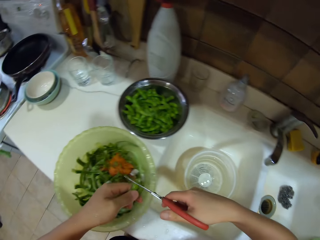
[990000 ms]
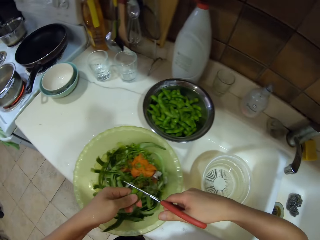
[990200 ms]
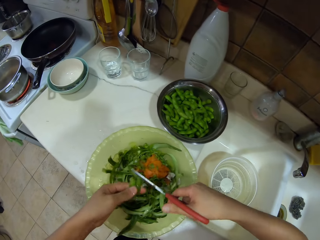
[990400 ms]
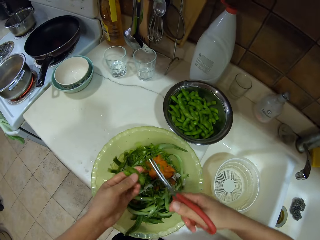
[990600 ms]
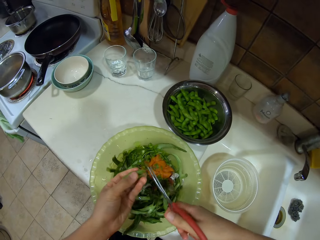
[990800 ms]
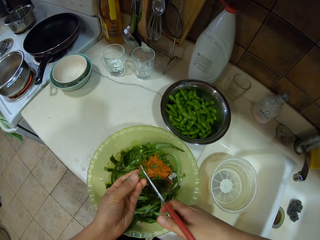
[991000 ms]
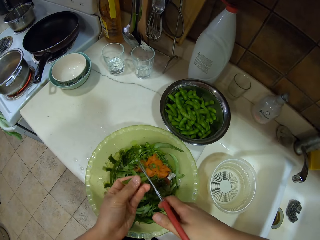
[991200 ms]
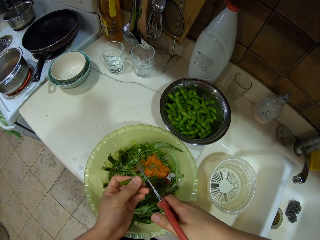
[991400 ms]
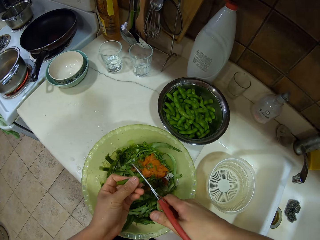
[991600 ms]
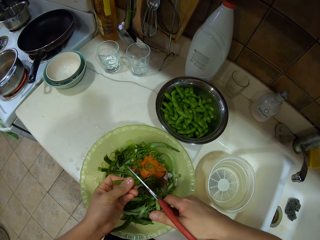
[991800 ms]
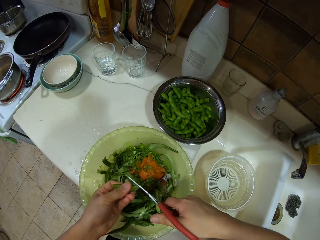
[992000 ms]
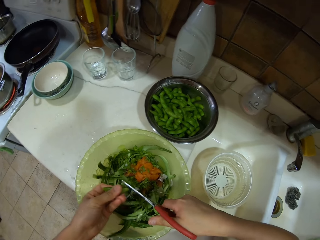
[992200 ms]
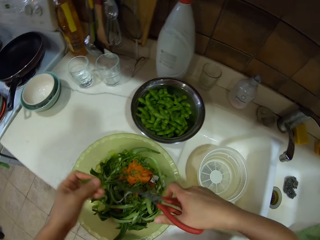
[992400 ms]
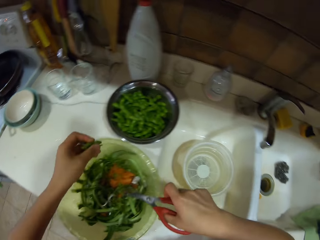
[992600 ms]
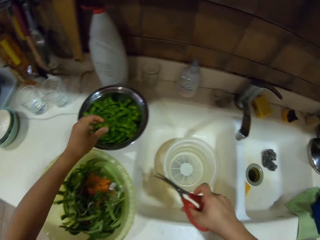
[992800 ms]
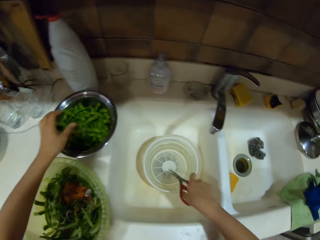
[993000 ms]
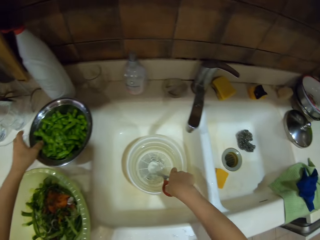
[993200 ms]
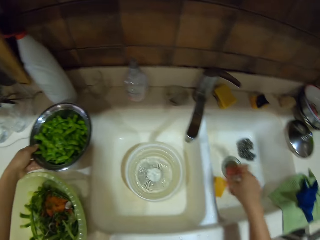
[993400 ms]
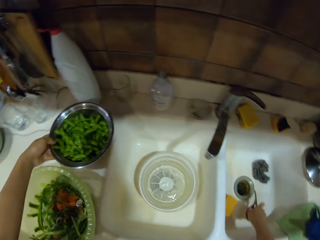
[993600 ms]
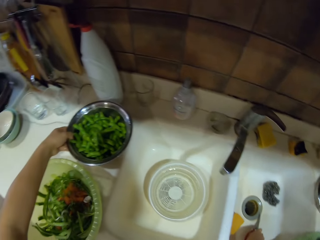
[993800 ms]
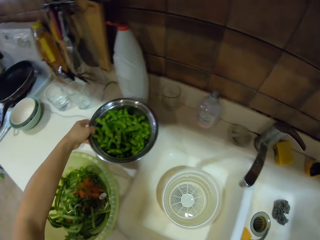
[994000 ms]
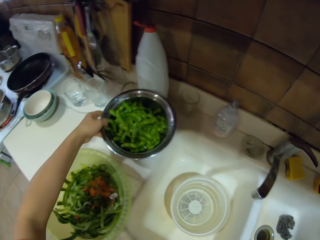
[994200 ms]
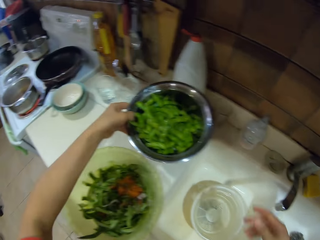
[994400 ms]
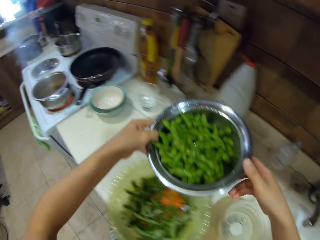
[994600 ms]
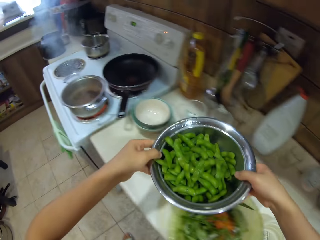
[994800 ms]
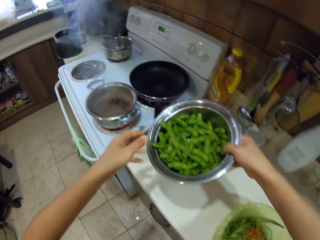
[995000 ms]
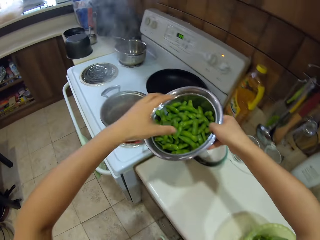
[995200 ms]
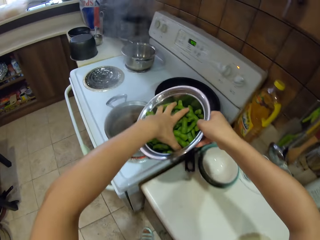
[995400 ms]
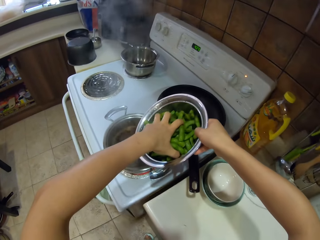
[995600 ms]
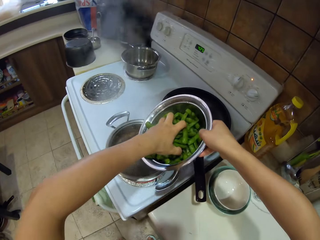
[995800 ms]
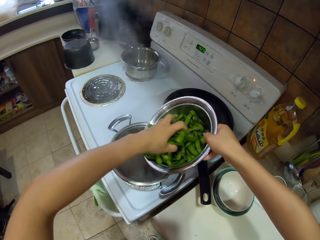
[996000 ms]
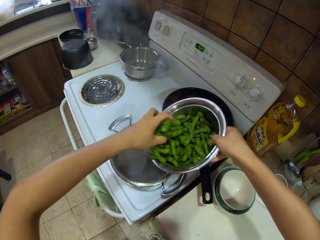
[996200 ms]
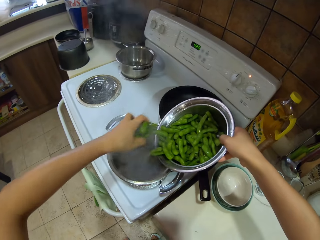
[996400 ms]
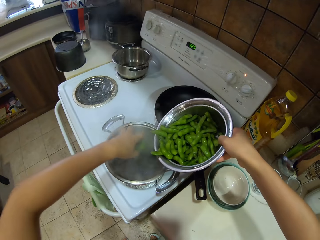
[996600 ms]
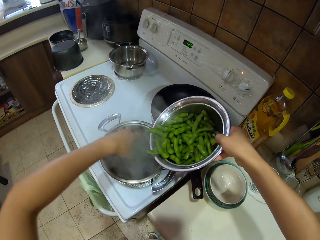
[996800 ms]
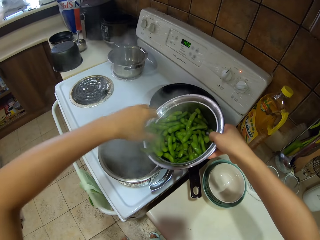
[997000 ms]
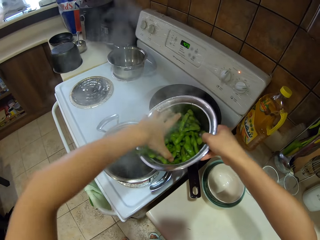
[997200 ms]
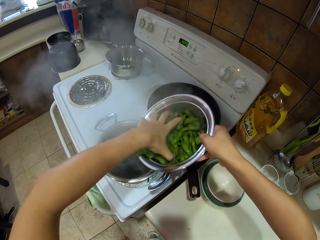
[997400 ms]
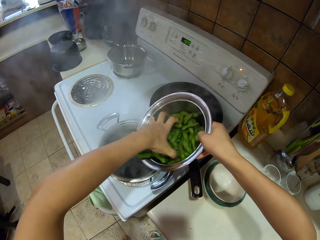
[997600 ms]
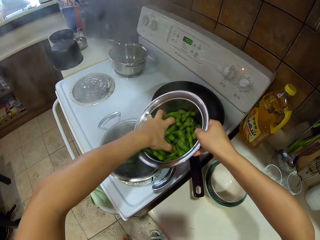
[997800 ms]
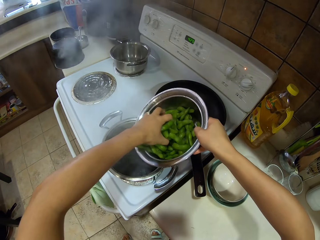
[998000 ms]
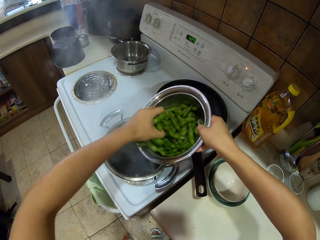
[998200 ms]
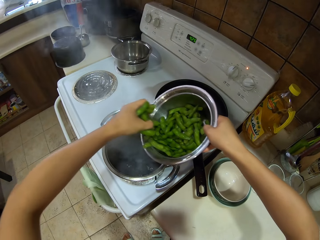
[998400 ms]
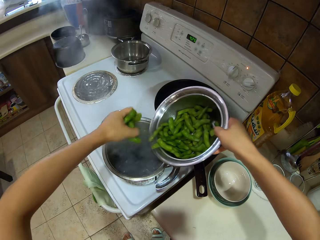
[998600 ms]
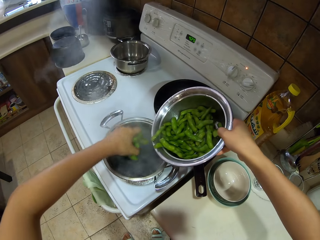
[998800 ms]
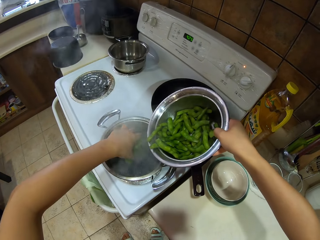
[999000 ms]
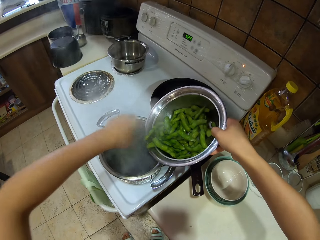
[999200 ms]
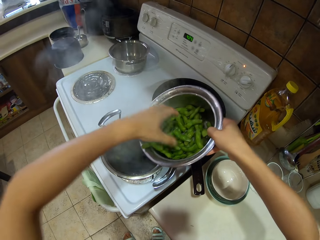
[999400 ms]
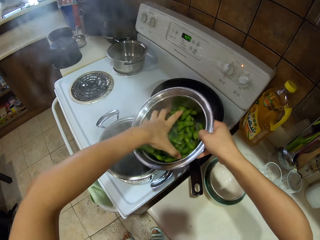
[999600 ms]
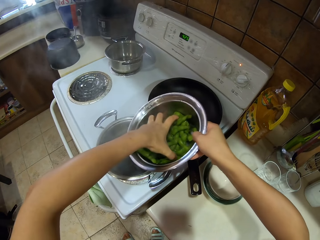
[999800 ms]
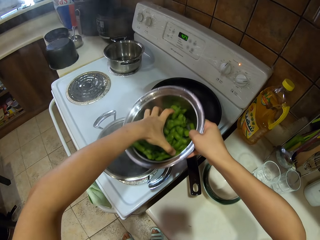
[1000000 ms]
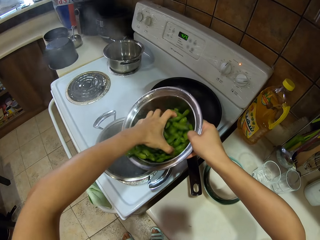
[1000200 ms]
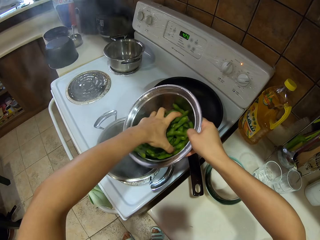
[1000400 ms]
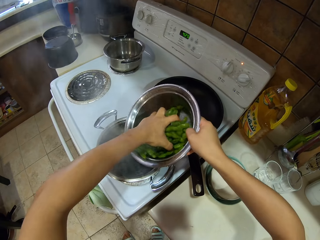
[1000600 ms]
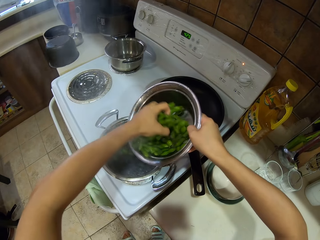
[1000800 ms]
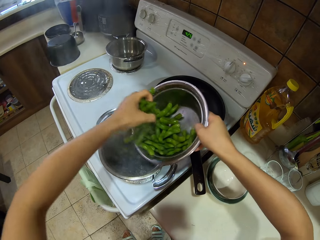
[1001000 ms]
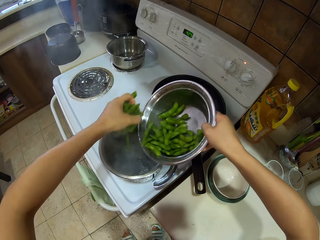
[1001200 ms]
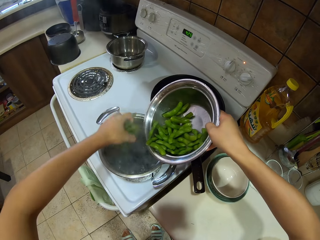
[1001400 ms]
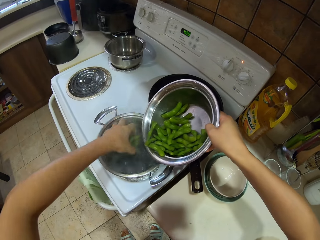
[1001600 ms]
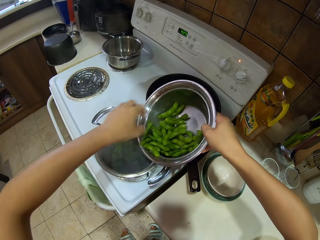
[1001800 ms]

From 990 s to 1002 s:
The camera wearer cuts the lower parts of the green peas with the kitchen scissors. They put the green peas in the bowl. They put the scissors in the sink. They hold the bowl. They pick up the bowl. They put the green peas in the cooking pot.

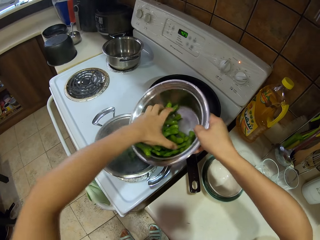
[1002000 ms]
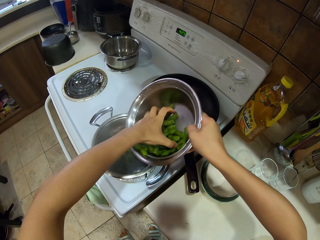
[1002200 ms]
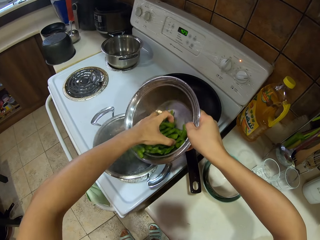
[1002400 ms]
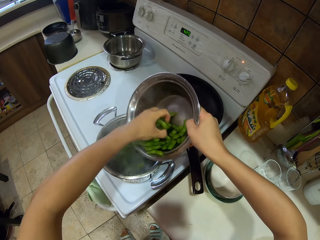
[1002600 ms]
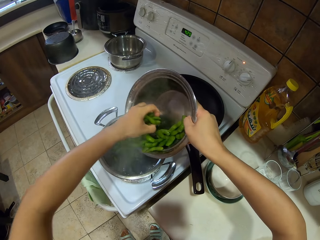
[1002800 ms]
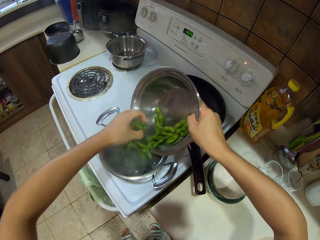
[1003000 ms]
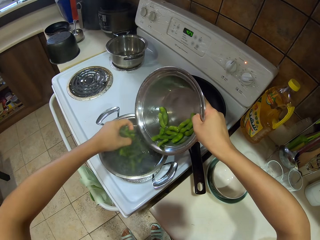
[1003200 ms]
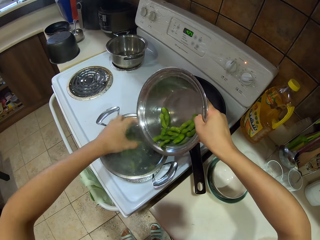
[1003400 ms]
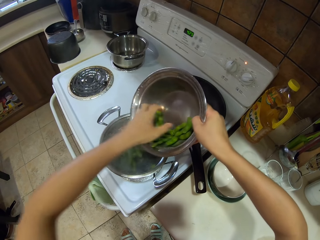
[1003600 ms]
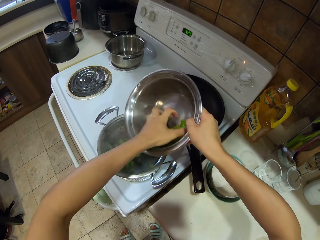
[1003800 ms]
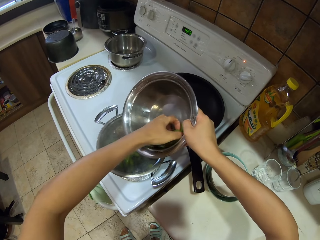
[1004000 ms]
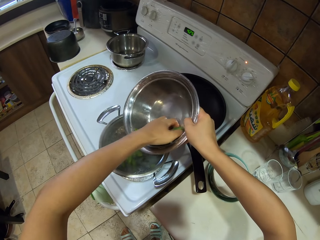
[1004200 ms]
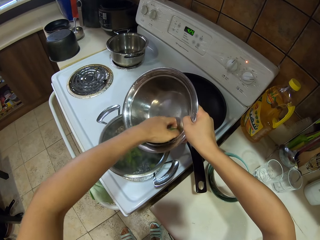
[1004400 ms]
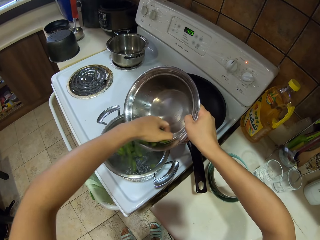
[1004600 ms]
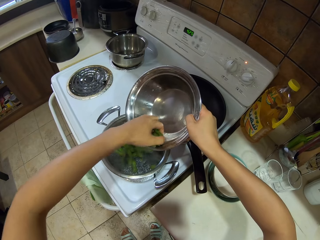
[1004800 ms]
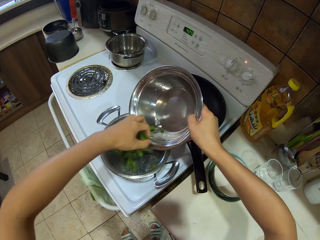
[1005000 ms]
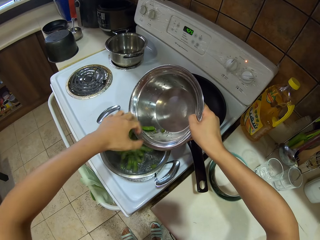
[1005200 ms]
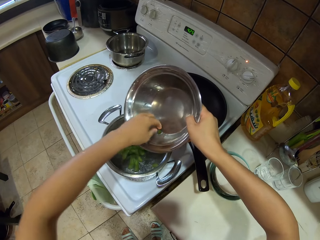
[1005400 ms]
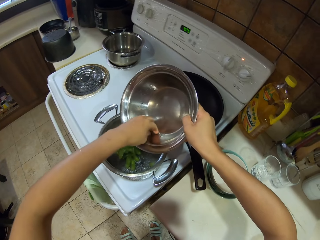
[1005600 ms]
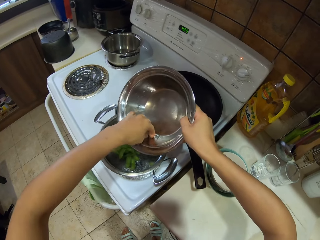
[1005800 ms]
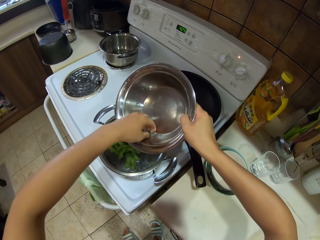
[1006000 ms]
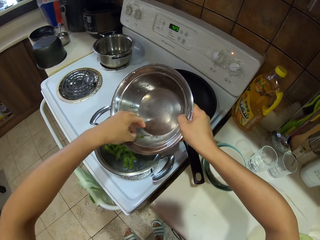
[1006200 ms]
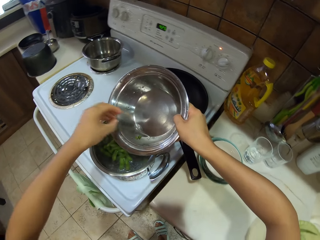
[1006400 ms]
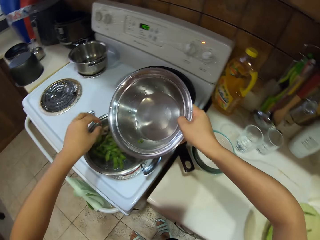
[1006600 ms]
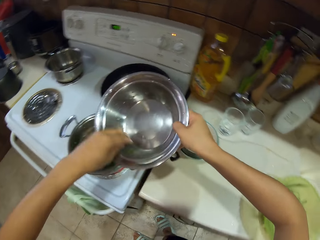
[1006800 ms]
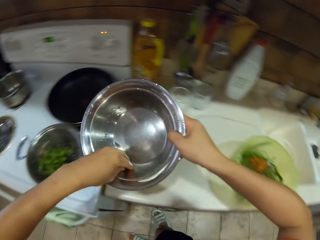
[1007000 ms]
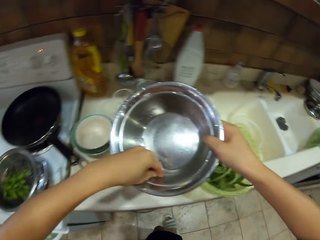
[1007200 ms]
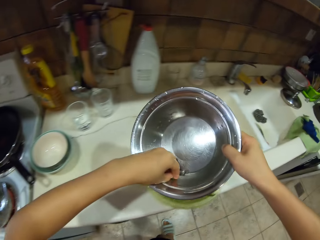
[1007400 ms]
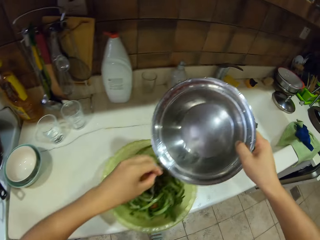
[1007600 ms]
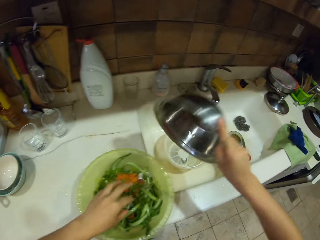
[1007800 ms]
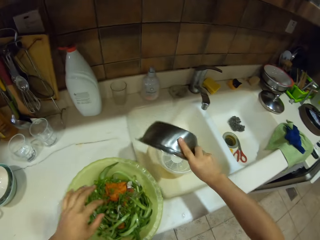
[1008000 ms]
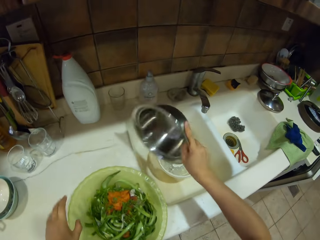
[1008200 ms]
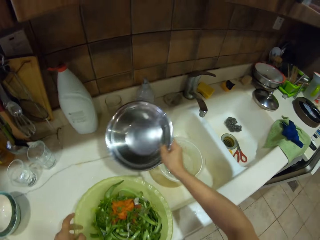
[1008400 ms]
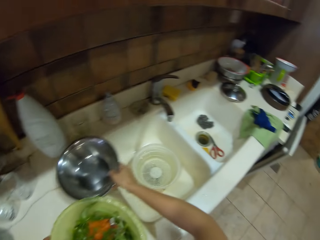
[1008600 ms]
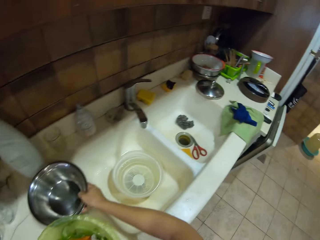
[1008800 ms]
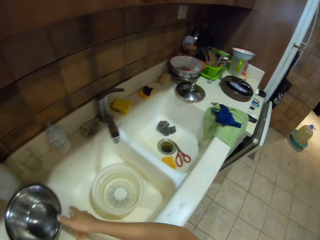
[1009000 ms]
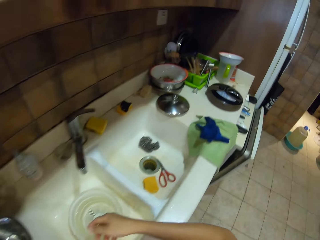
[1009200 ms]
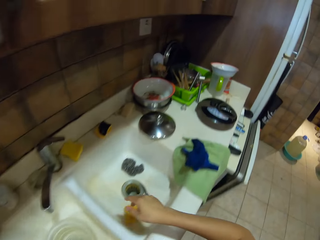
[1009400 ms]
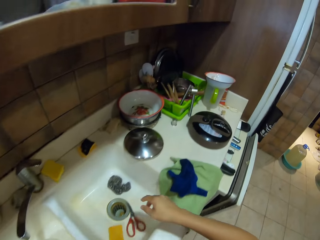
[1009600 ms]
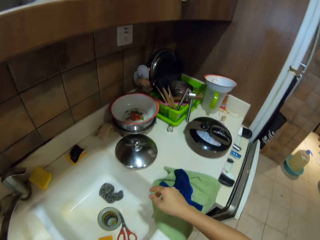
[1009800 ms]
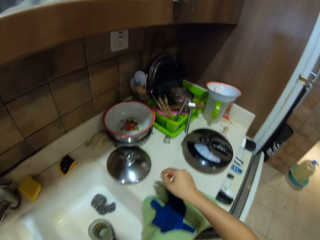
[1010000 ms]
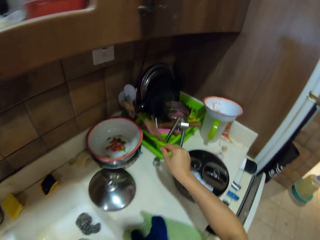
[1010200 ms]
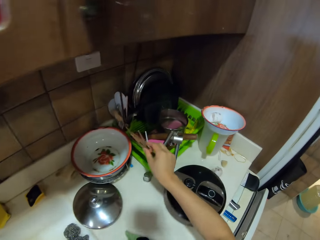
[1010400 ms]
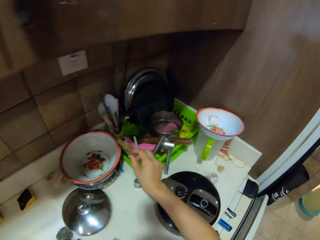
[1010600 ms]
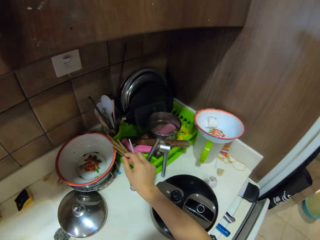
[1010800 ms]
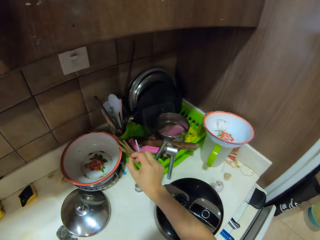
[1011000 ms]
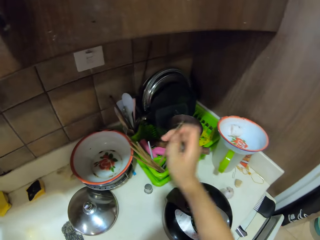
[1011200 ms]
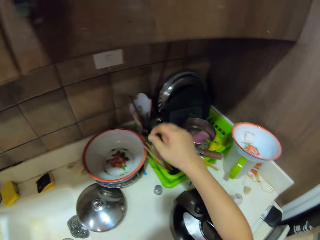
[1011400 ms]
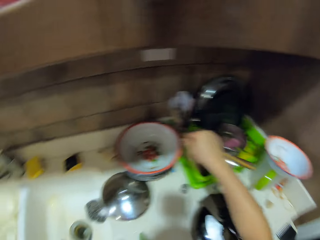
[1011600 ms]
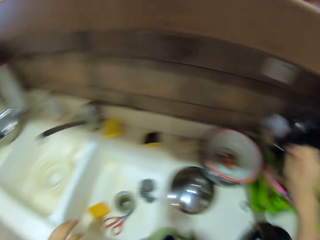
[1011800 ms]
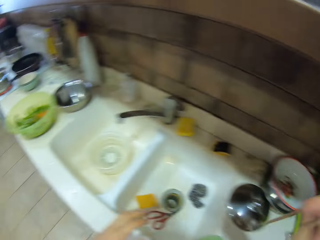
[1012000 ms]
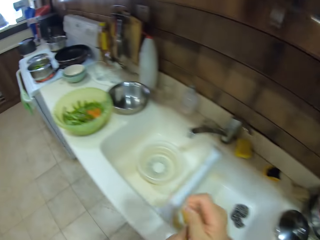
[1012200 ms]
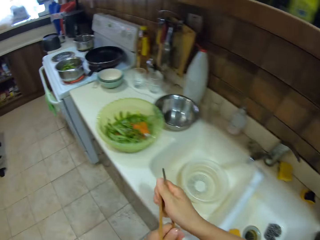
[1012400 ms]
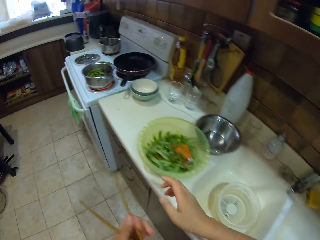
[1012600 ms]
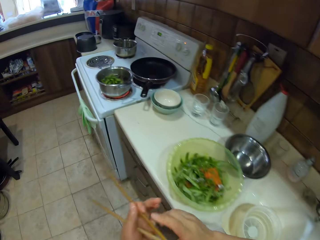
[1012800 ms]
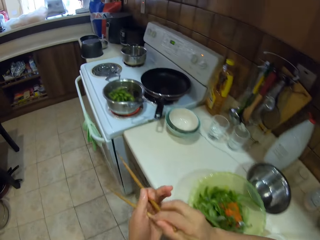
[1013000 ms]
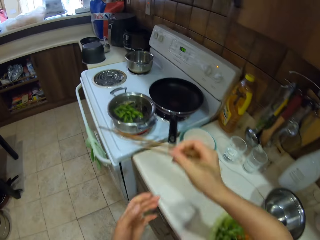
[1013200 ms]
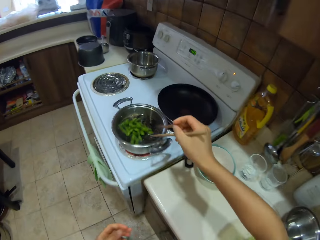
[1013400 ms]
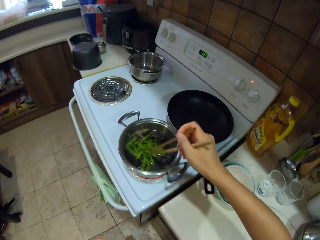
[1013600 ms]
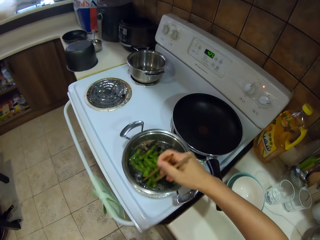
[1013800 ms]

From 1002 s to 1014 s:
The camera wearer pours excess water in the sink. They put the bowl on the counter top. They pick chopsticks on the holder. They turn around, walk around.
